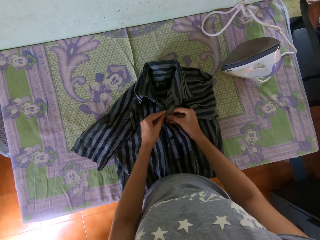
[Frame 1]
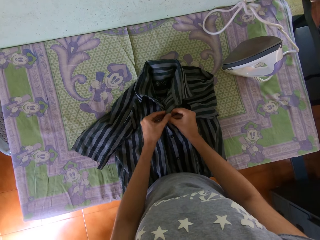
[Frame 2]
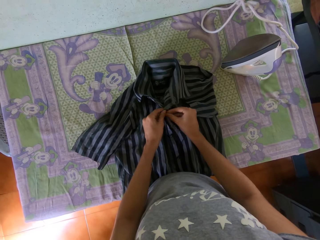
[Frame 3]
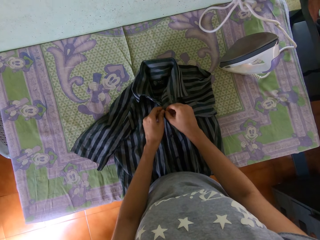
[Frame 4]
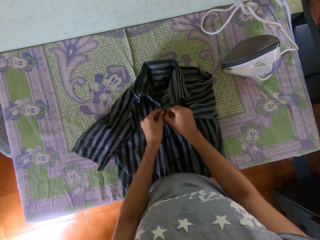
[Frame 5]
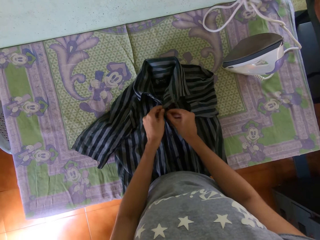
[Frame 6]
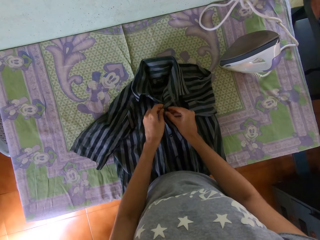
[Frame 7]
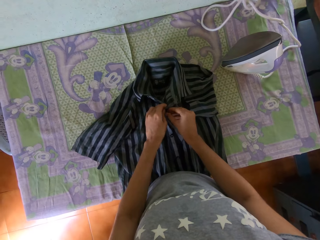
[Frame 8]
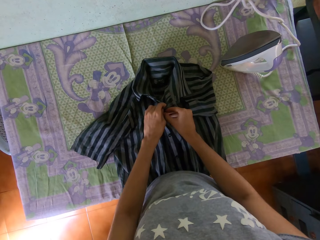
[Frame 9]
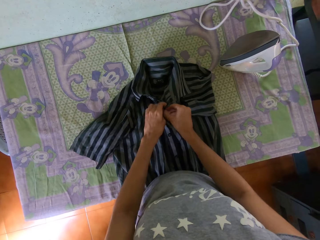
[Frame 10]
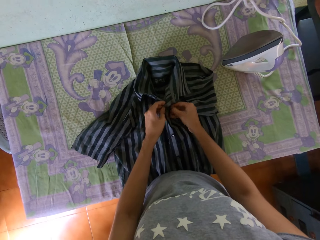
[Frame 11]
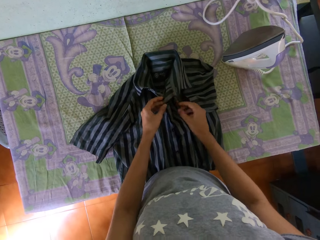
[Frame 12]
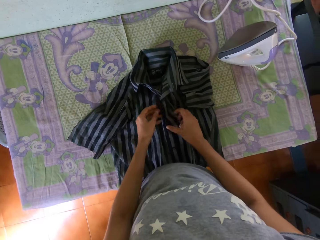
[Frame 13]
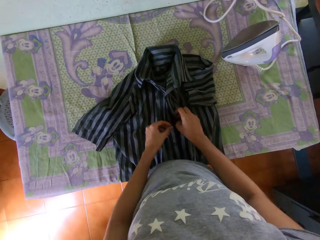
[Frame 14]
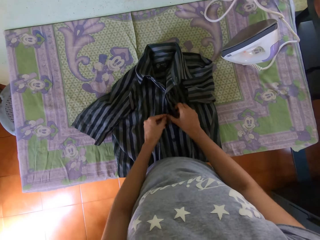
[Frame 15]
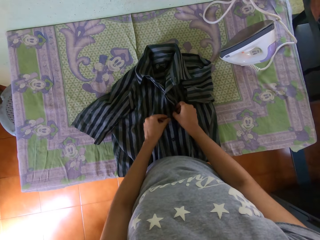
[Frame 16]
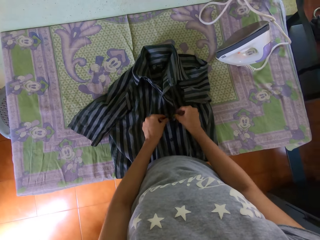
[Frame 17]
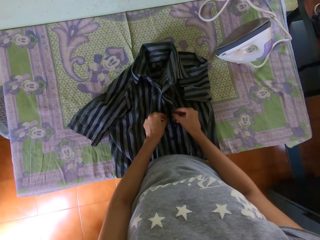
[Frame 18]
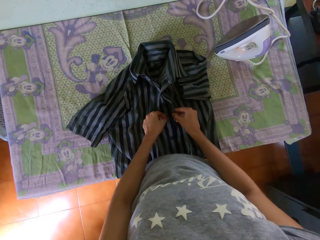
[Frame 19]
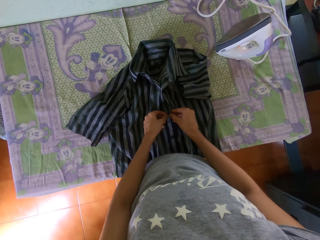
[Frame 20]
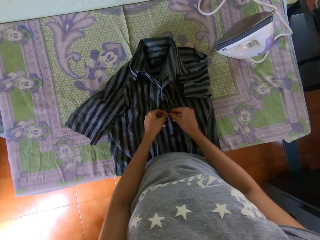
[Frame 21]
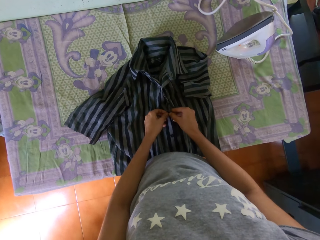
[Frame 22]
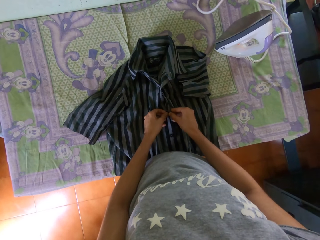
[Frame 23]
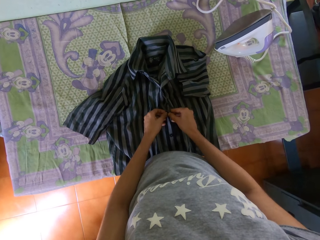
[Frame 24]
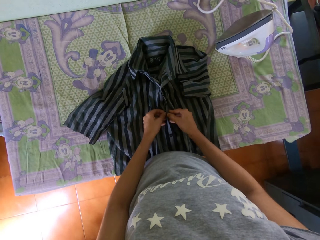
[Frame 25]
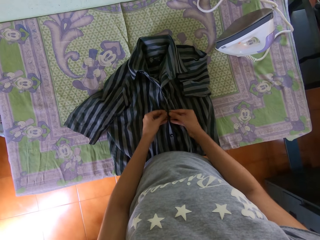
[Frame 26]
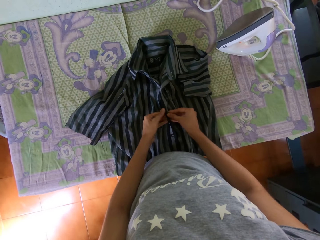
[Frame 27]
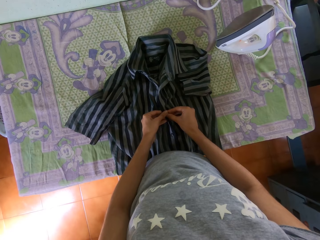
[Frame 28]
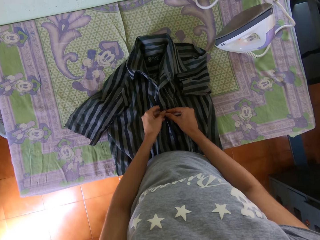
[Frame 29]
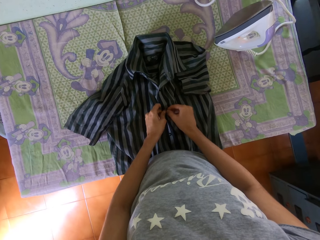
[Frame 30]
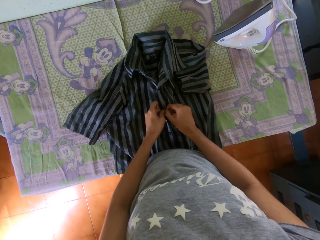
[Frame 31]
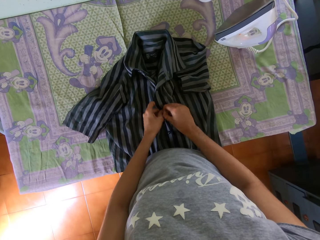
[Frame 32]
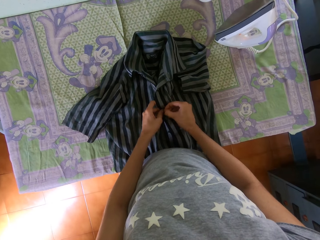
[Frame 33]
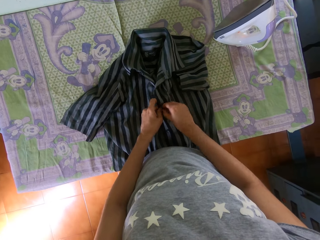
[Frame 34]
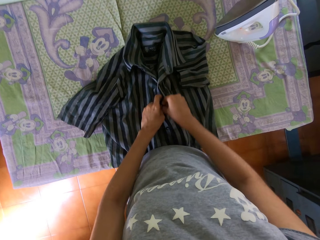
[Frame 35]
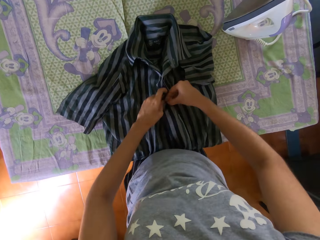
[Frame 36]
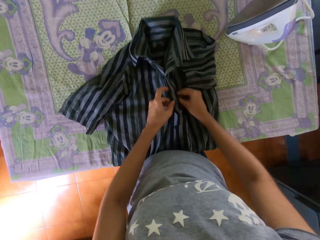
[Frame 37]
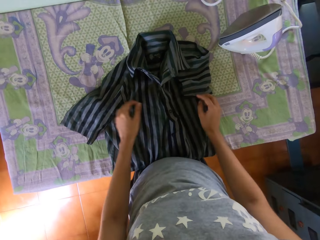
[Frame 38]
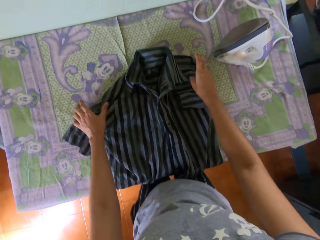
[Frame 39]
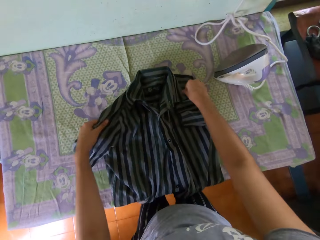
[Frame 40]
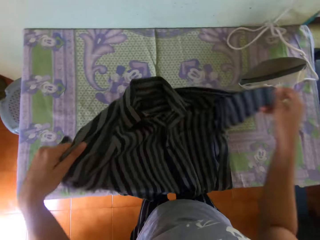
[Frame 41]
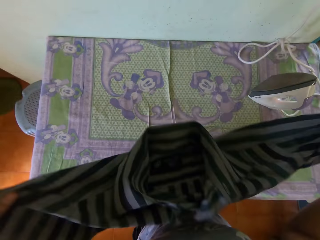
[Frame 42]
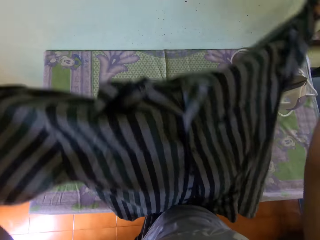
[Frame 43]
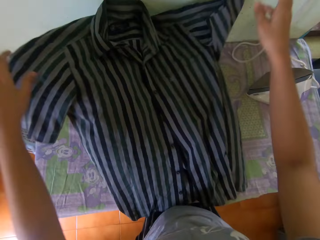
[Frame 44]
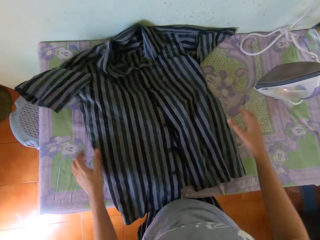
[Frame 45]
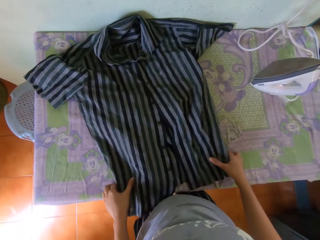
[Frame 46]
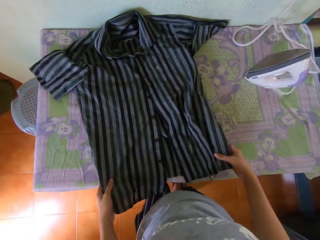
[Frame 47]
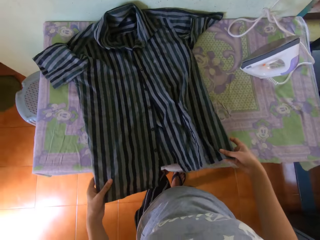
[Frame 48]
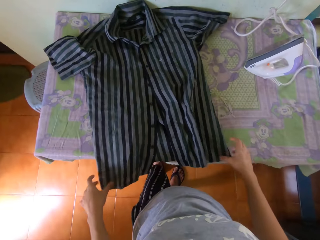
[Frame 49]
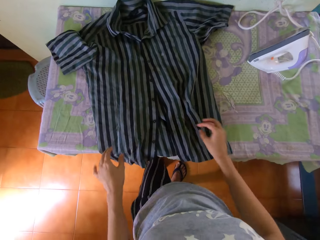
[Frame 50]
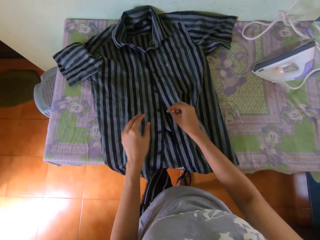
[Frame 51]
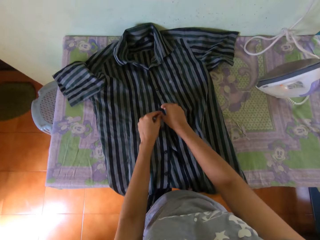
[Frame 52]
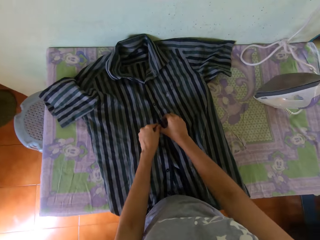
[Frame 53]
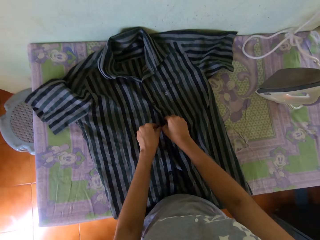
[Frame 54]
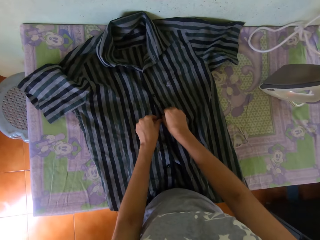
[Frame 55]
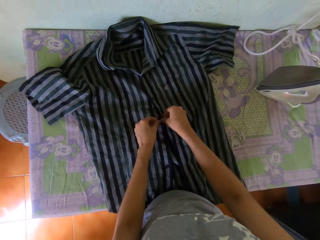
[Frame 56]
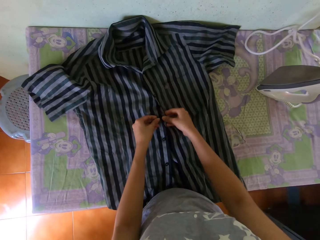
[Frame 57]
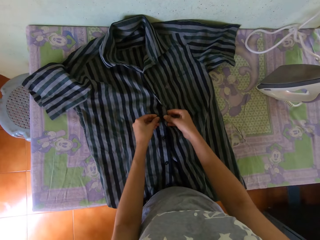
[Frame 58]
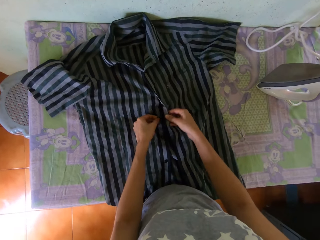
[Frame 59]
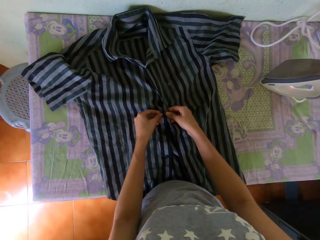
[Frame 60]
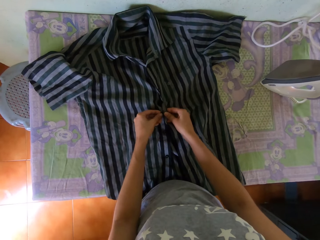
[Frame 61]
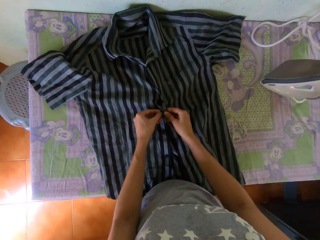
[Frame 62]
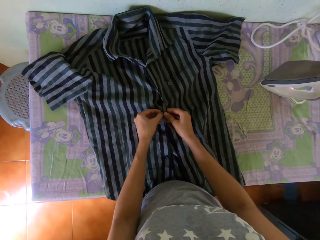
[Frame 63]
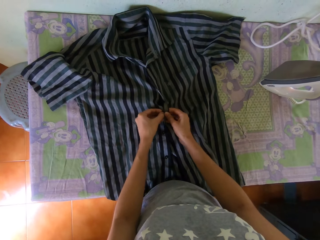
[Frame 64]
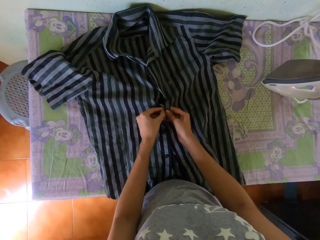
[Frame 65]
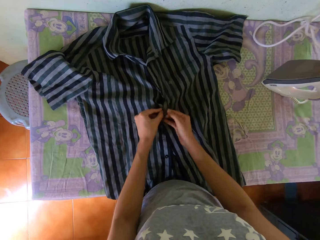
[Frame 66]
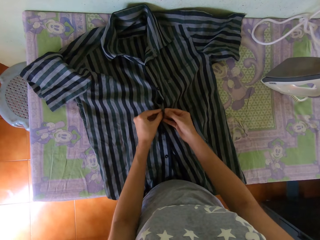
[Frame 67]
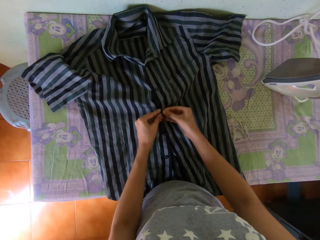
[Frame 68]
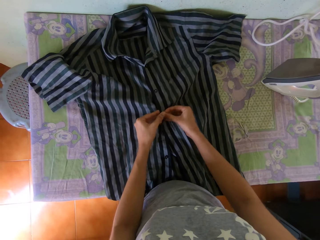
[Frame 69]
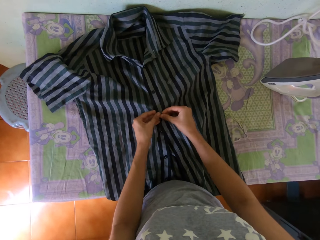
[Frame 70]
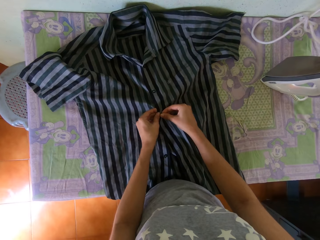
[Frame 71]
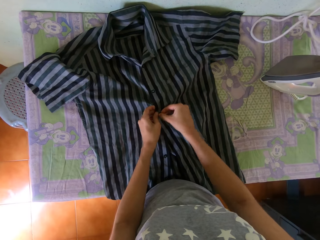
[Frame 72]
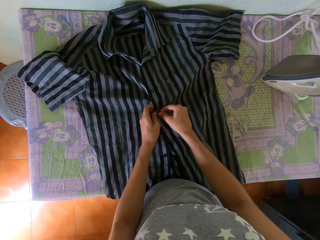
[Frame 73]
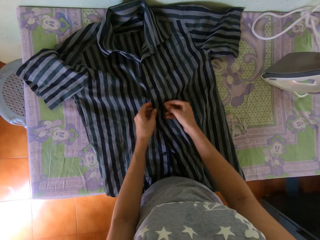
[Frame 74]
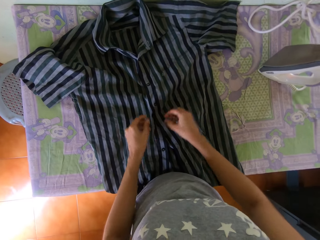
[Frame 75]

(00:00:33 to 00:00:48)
The camera wearer picks the shirt from the table with both hands. She holds the shirt with both hands. She drops the shirt on the table with both hands. She adjusts the shirt using both hands. She pulls the shirt on the table with both hands. She buttons the shirt on the table with both hands.

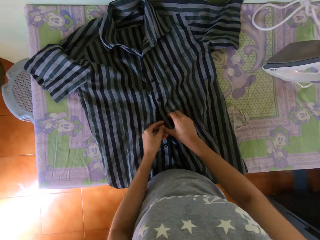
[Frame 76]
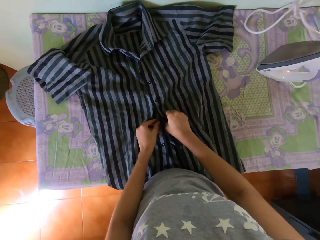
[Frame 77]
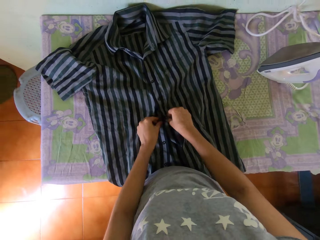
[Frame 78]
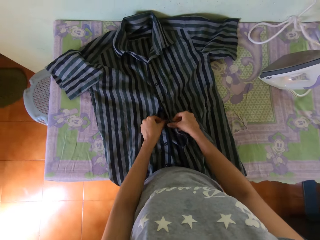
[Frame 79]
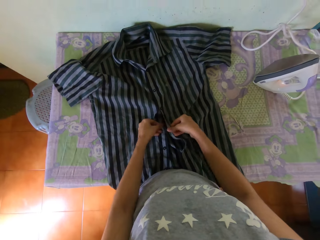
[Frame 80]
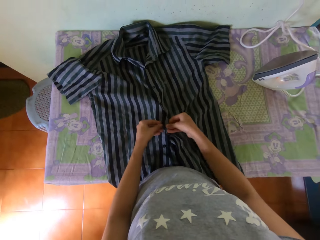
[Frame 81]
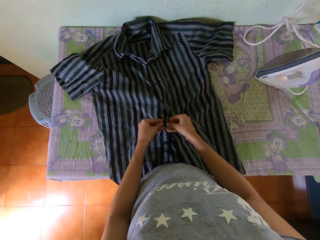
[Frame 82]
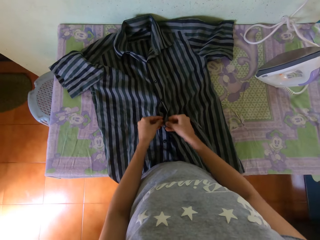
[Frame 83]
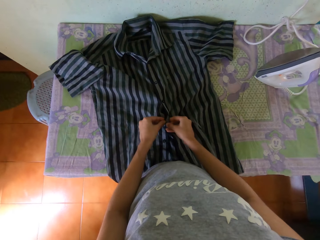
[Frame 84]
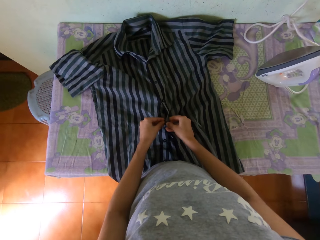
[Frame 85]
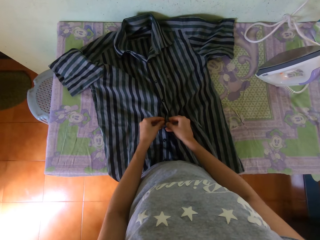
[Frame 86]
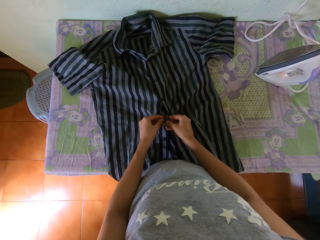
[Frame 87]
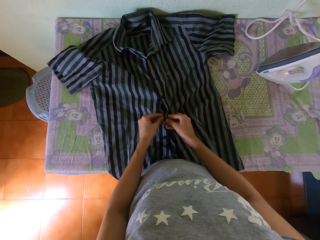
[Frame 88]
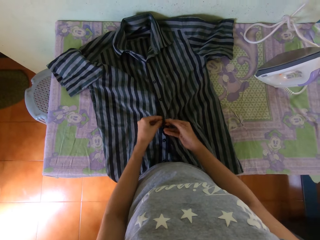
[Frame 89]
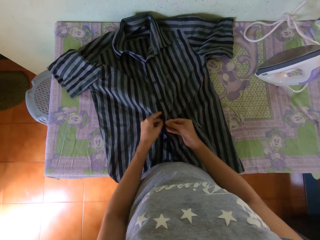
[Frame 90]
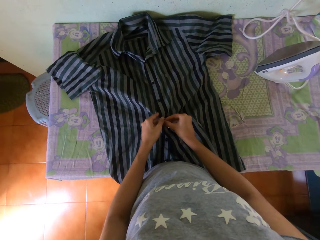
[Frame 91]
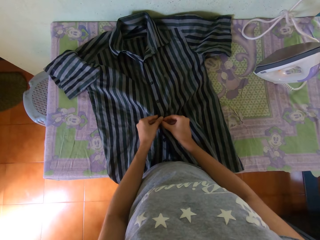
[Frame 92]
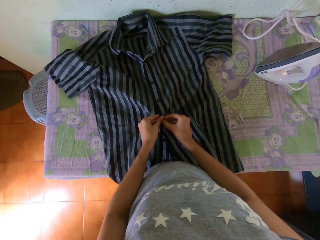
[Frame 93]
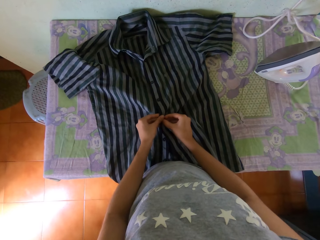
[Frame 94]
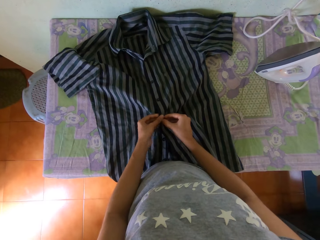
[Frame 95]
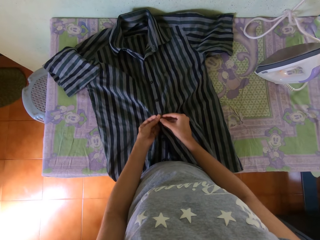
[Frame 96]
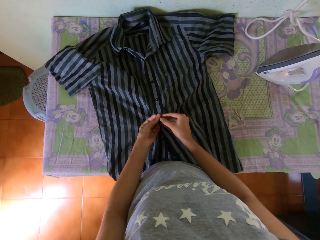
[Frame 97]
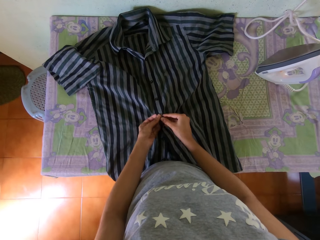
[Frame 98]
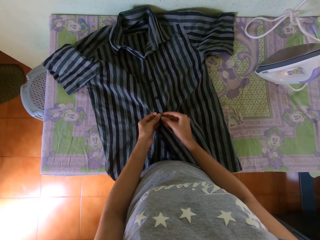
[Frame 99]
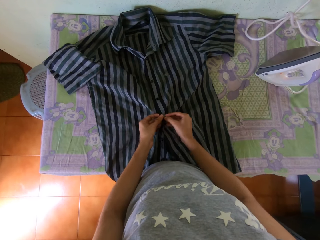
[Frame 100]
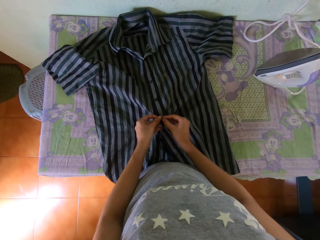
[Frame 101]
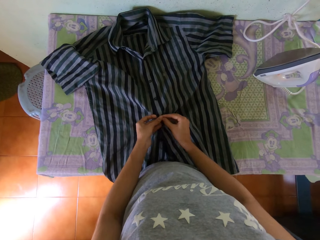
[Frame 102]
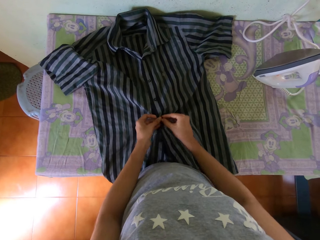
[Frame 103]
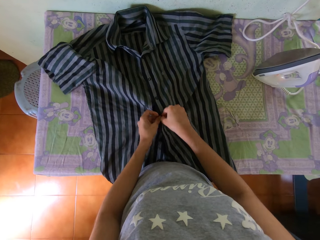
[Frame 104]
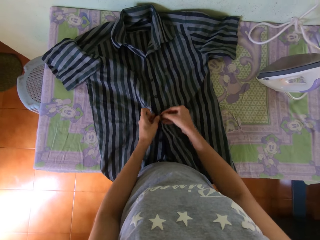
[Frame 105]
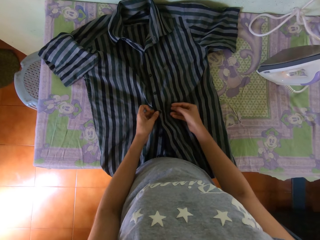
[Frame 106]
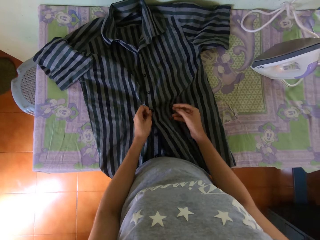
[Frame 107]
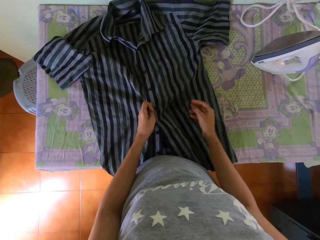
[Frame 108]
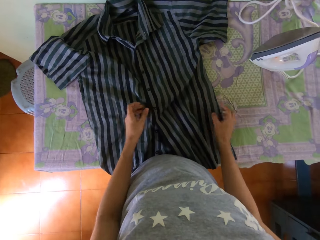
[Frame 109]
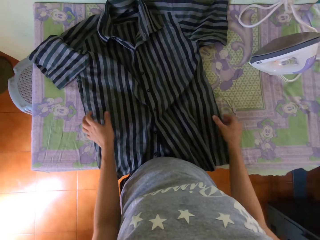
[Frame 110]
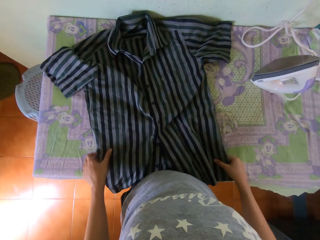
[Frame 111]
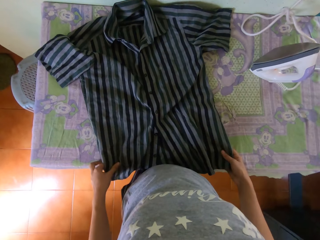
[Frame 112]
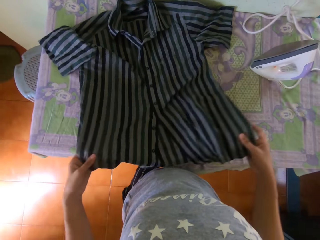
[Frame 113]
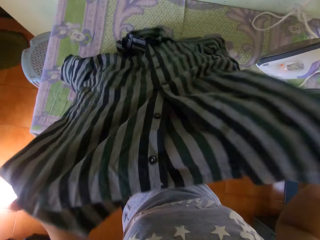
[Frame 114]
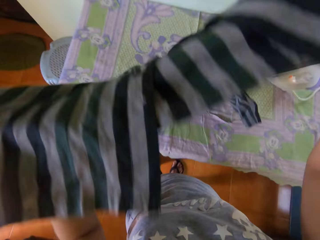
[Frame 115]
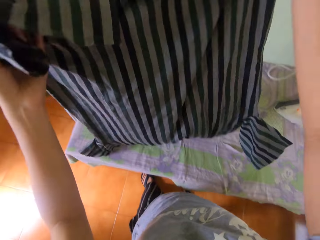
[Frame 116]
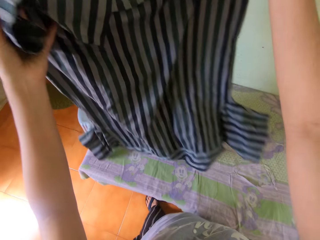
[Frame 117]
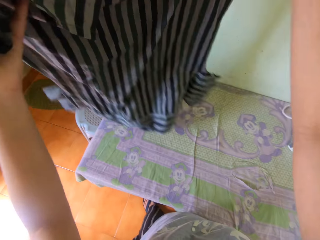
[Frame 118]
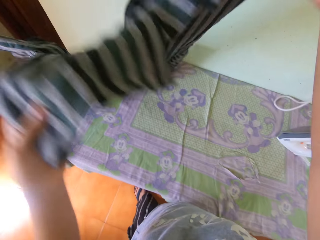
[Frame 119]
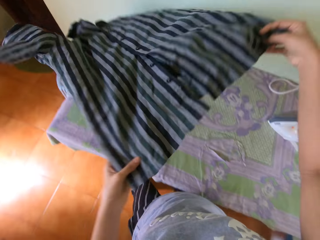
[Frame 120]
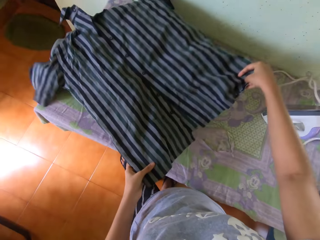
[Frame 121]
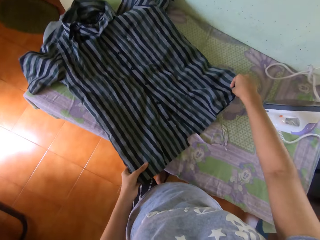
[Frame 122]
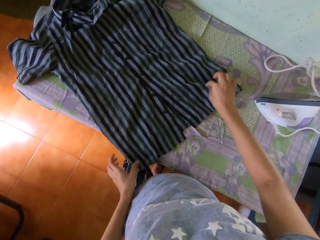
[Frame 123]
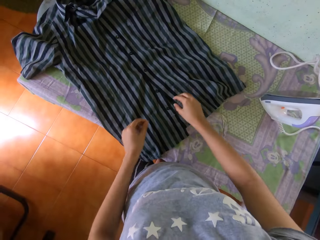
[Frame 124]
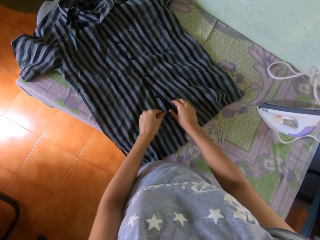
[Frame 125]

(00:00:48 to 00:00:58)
The camera wearer holds the shirt with both hands. She picks the shirt from the table with both hands. She adjusts the shirt using both hands. She lays the shirt on the table with both hands.
